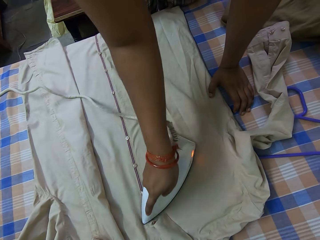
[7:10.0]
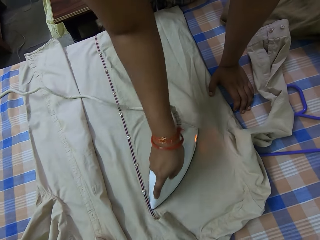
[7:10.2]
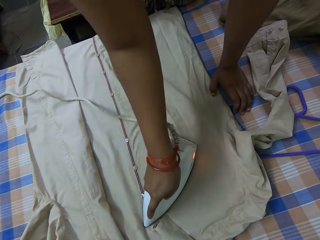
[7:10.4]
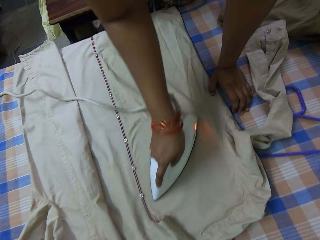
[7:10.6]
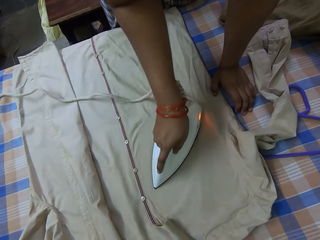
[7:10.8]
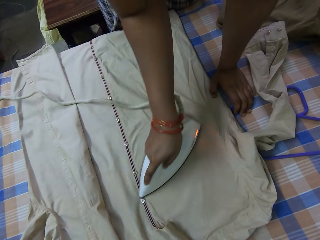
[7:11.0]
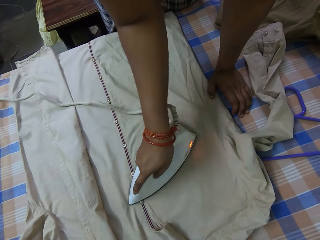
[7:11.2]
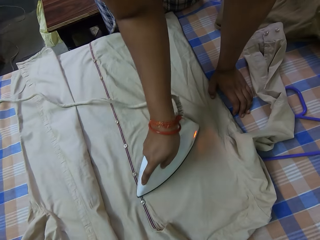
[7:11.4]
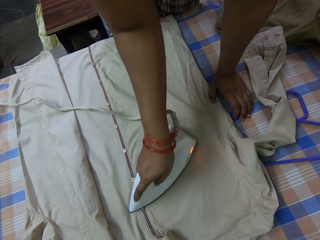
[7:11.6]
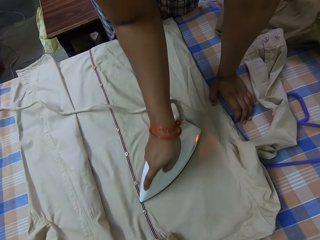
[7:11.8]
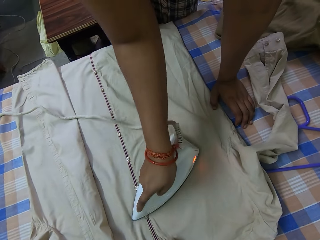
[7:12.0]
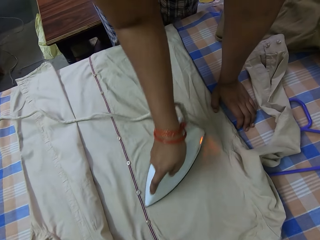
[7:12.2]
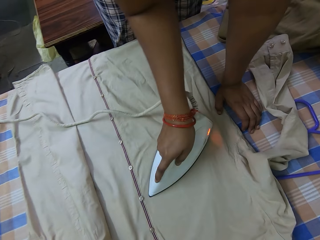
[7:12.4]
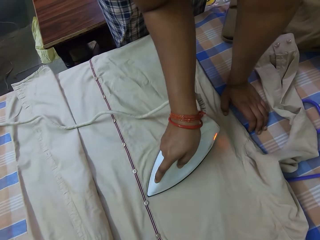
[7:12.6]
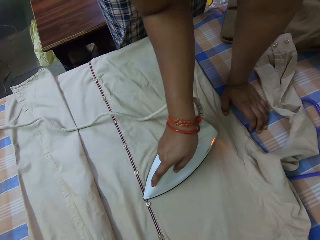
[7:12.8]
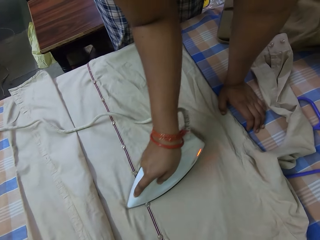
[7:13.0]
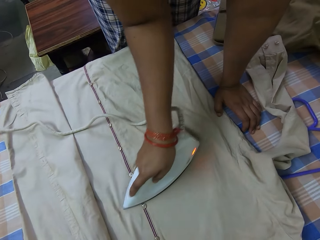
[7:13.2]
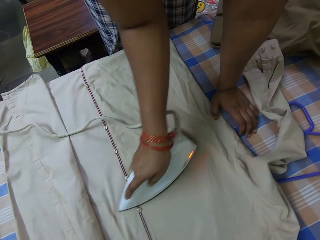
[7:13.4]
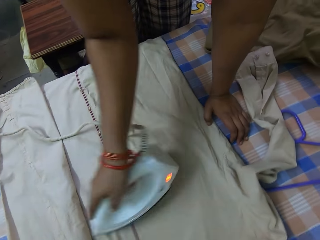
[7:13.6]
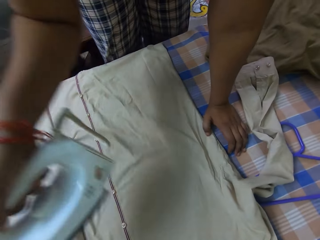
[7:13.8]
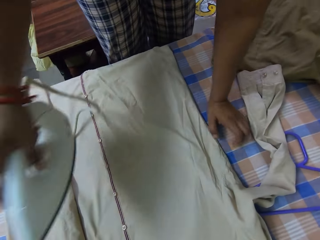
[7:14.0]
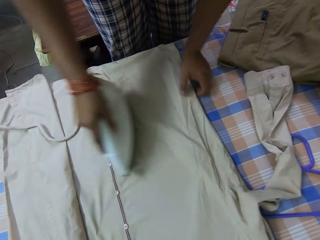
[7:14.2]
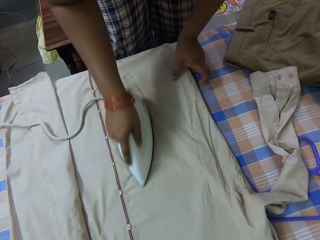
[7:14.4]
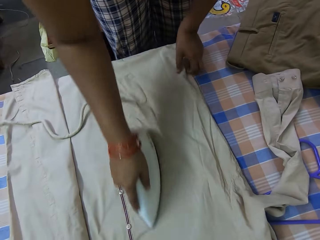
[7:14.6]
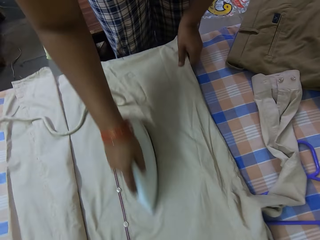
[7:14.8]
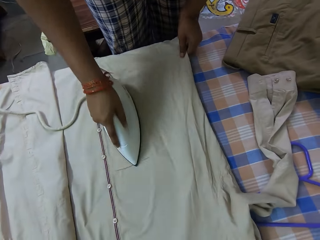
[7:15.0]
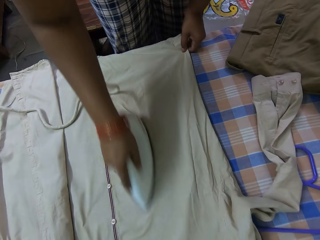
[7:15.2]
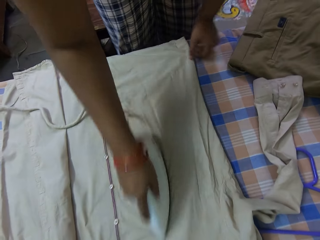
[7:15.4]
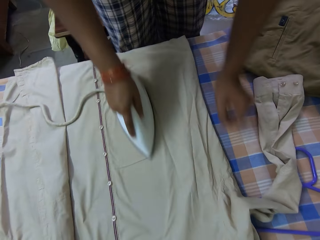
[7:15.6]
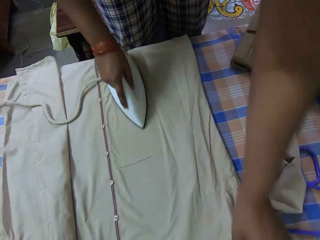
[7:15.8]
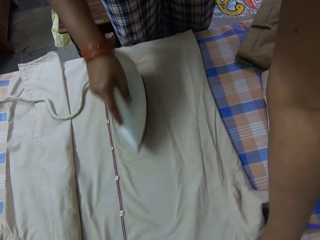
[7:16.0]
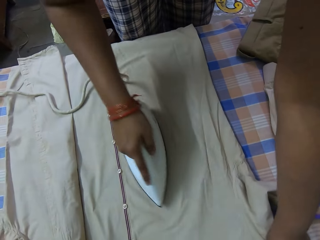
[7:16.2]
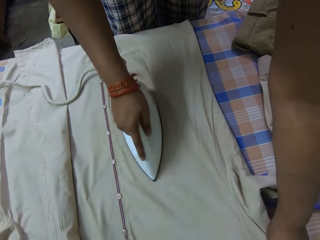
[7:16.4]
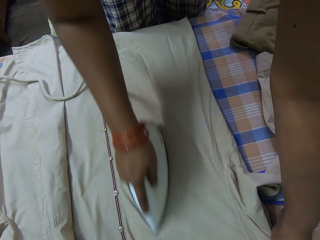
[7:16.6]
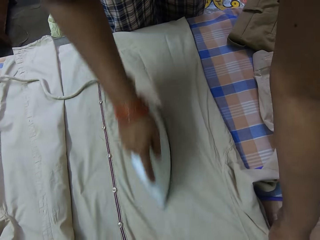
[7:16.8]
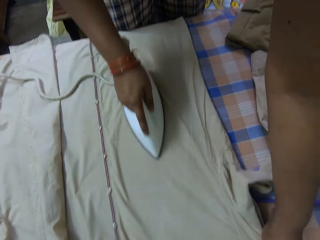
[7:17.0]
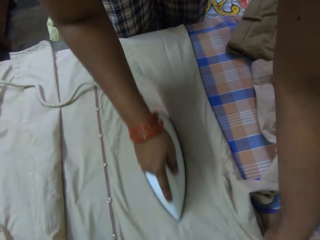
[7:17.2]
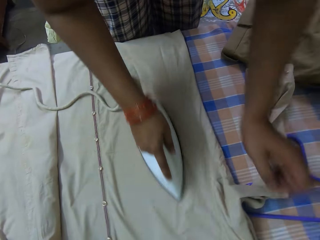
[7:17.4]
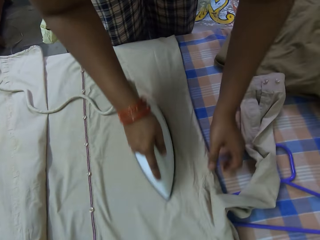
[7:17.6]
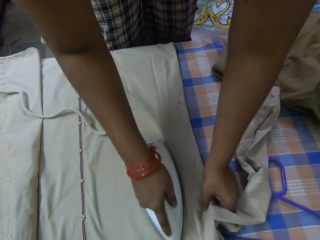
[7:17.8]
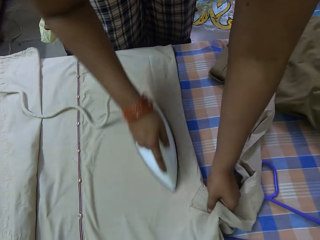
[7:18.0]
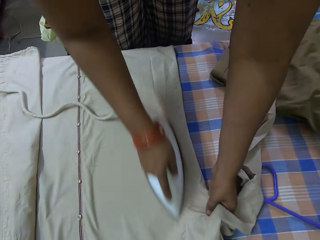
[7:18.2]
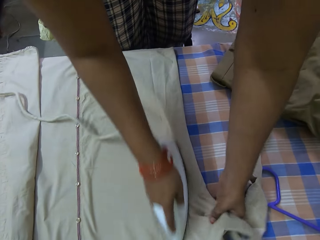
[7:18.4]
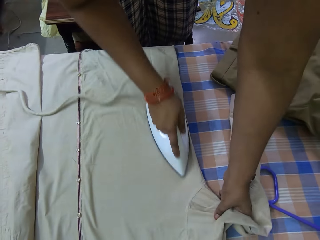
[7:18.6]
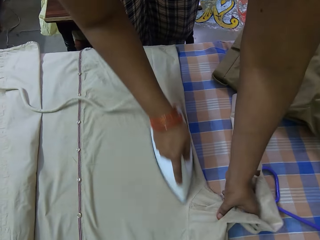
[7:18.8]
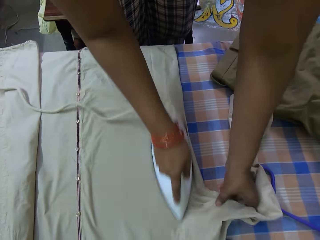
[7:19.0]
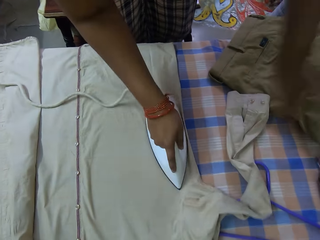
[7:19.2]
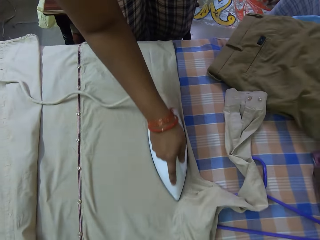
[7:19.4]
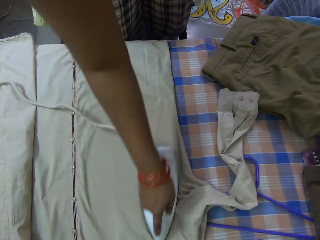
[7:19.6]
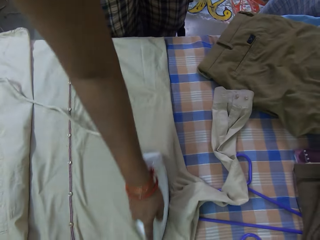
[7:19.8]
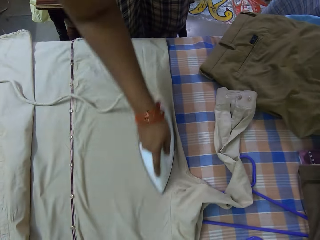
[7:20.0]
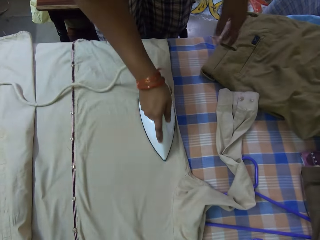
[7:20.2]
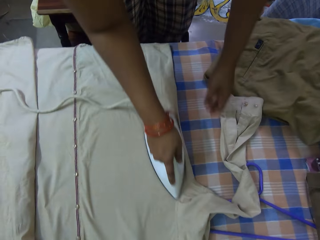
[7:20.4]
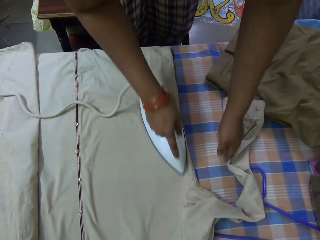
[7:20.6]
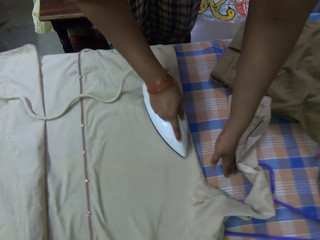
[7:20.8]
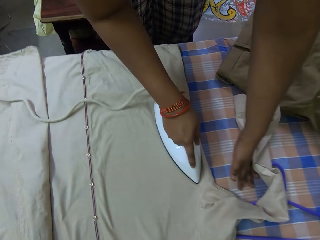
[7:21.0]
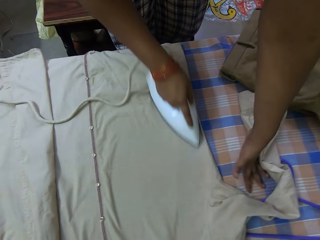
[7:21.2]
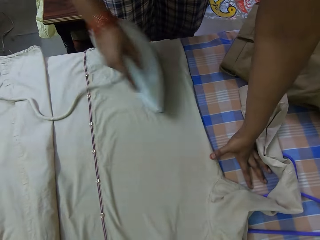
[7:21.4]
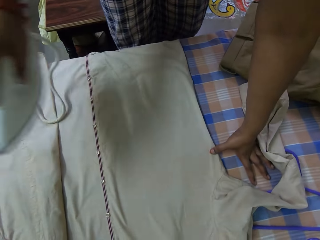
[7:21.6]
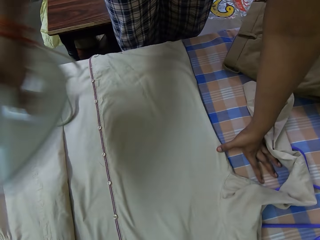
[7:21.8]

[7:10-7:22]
The camera wearer interacts with a man.

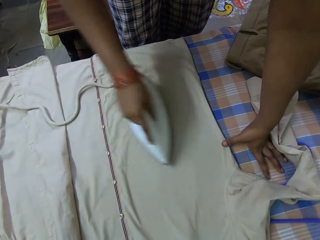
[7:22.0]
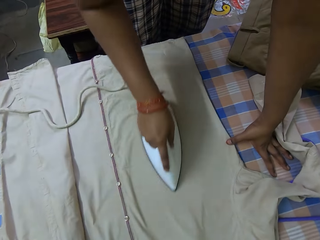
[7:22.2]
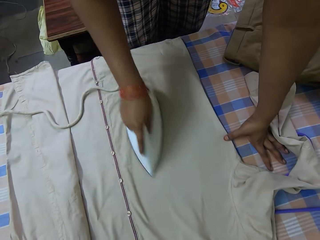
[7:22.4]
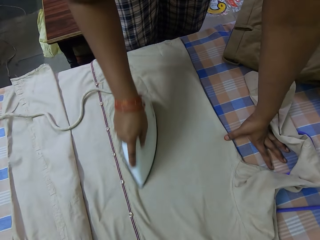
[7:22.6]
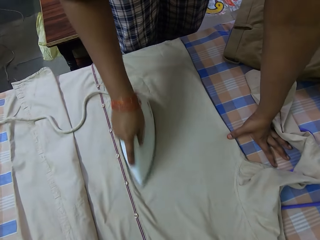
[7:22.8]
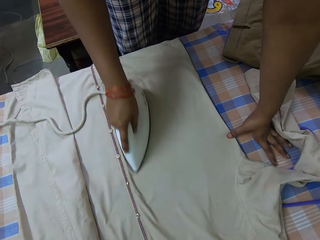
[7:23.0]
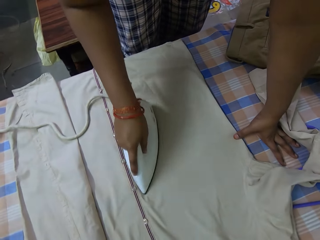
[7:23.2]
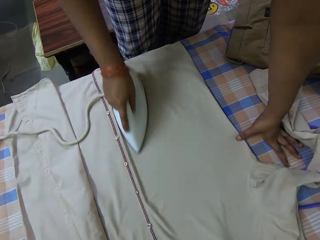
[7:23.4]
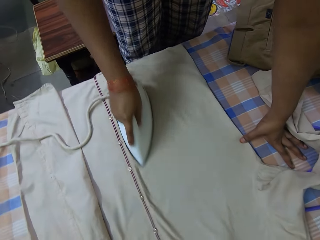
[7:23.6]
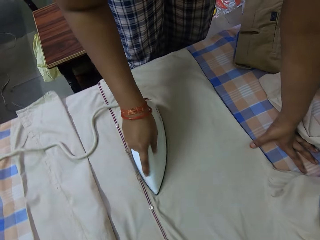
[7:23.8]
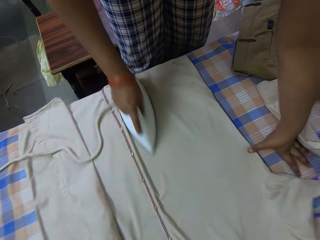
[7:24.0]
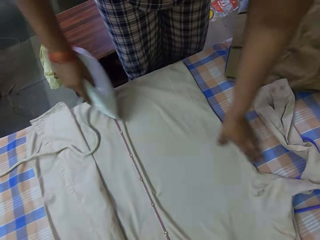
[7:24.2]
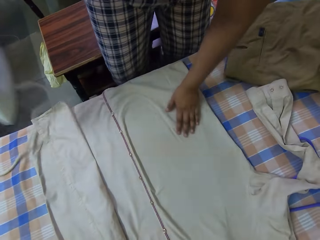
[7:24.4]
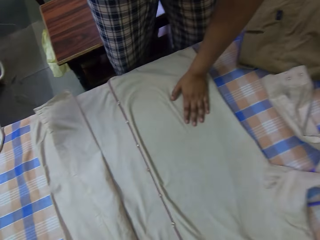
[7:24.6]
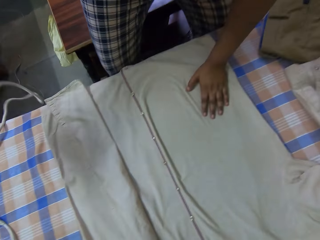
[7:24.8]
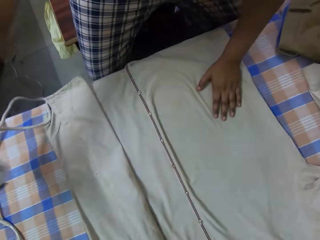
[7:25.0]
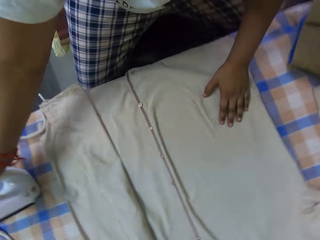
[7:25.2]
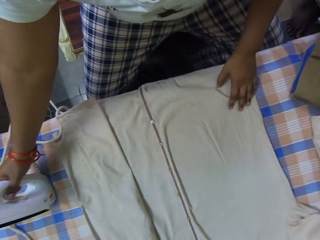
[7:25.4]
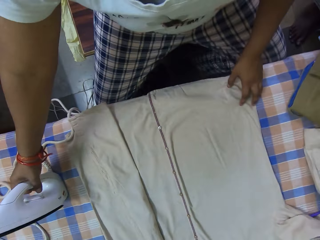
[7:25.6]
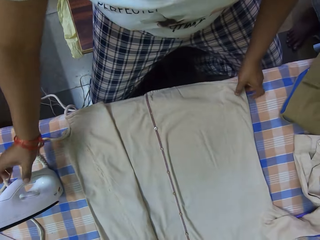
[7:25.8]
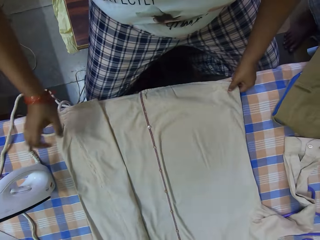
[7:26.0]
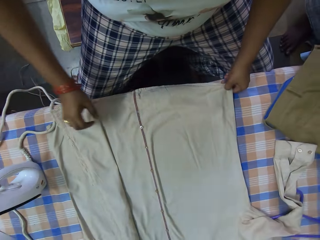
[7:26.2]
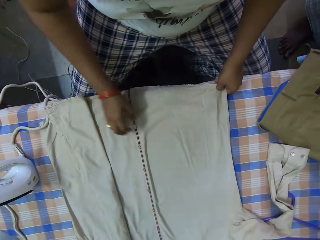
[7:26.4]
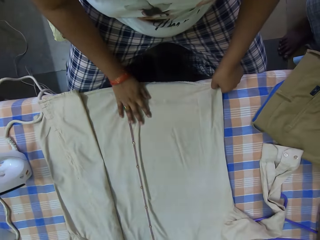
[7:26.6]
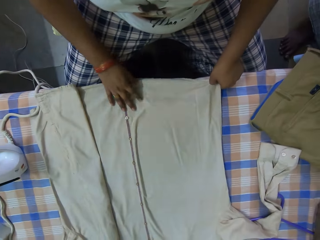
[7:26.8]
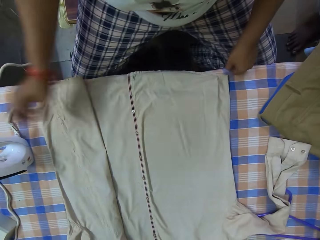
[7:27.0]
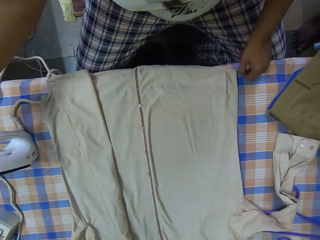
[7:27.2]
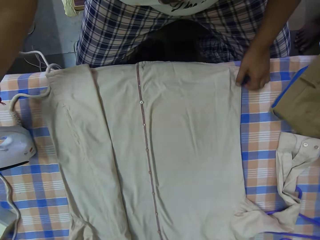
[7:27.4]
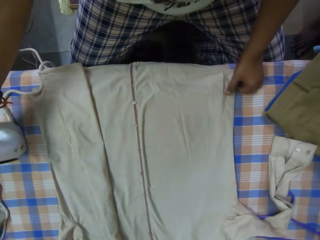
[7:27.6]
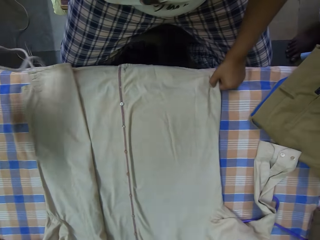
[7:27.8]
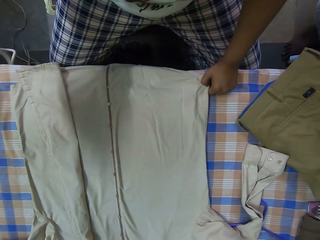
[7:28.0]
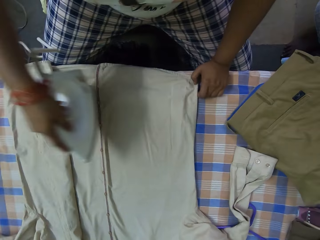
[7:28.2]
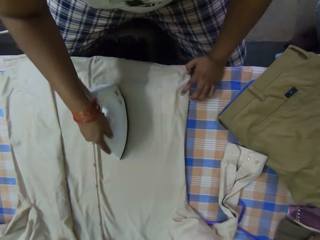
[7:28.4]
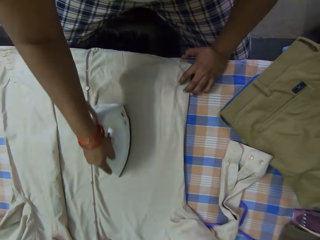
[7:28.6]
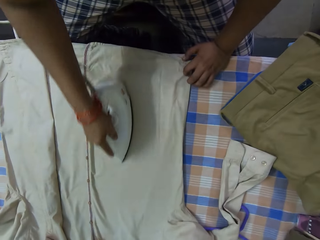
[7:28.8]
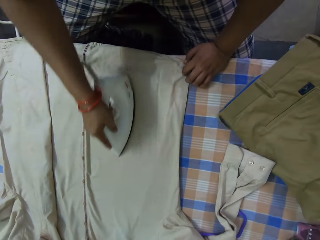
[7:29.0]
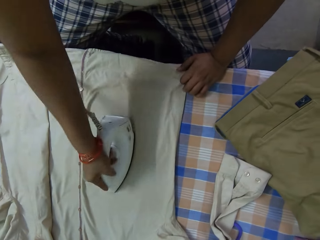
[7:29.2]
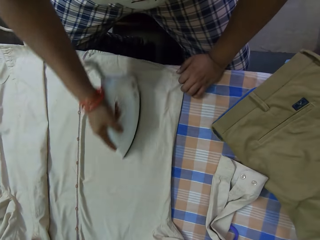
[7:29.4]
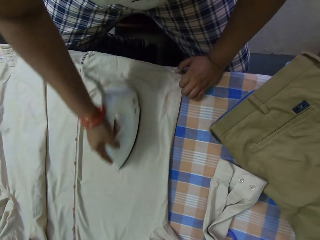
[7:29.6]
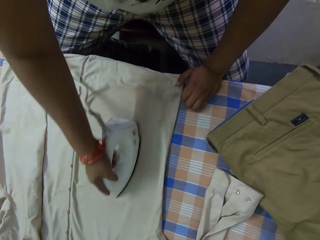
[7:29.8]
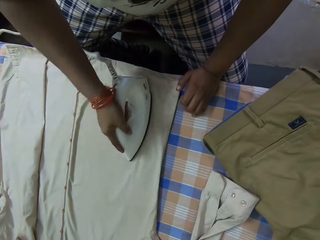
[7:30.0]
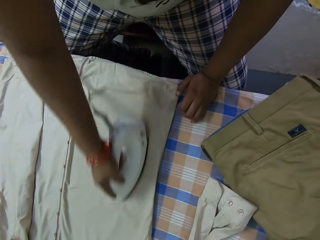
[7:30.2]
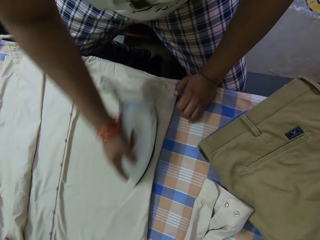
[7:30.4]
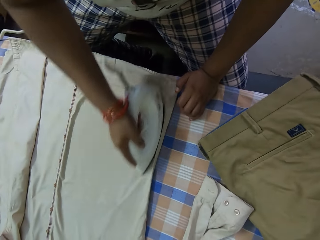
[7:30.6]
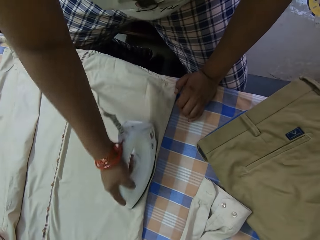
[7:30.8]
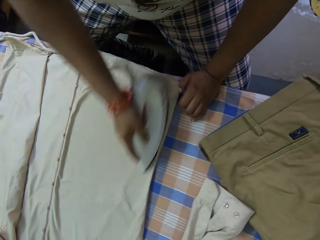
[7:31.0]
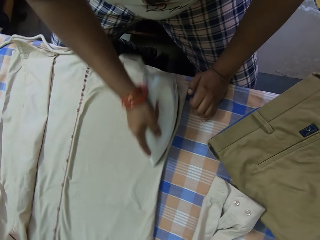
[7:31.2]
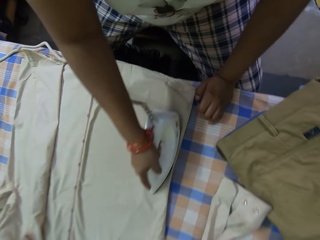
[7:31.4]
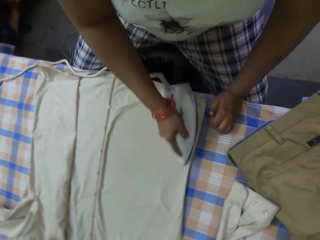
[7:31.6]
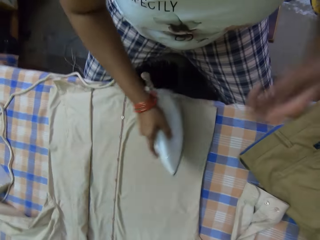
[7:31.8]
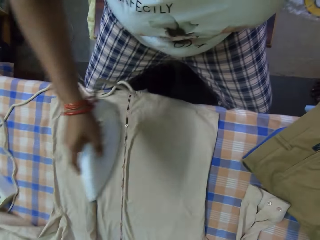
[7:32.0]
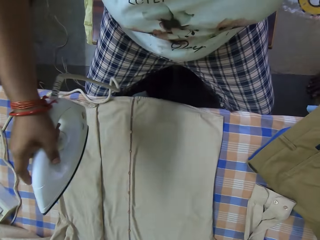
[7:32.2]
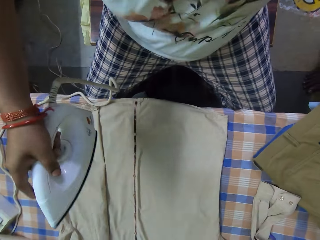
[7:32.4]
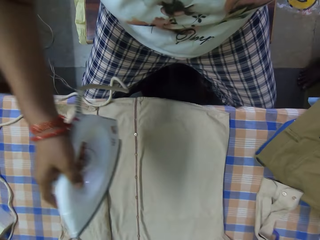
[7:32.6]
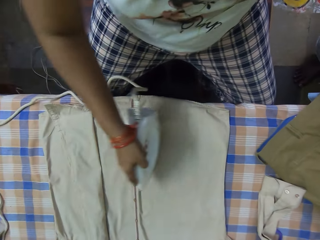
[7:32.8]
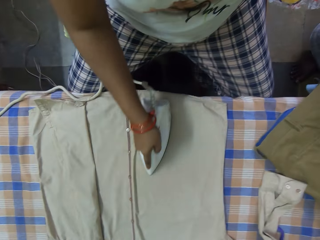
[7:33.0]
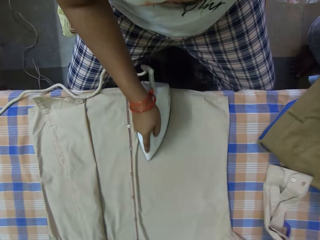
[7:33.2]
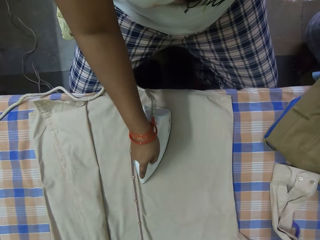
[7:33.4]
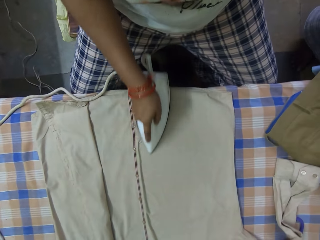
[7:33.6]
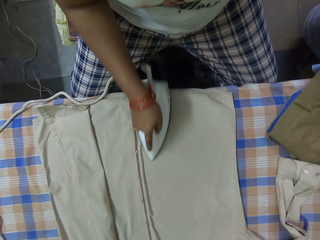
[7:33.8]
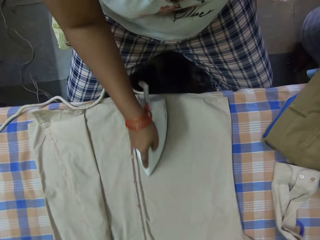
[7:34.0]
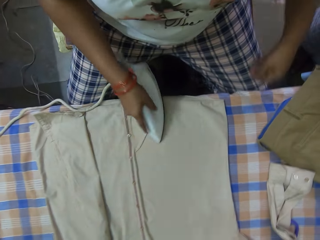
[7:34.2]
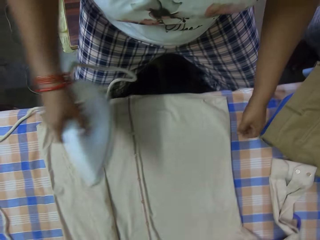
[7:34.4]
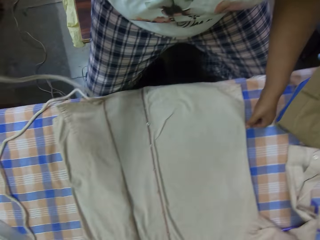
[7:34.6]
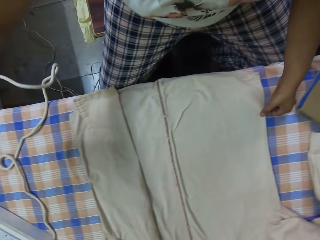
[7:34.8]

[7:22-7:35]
The camera wearer drops the iron in her right hand on the ironing board. She adjusts the shirt on the ironing board with her hands. She holds a piece of cloth. She picks up the iron from the ironing board with her right hand. She irons the shirt on the ironing board with the iron in her right hand. She lifts up her left hand. She irons the piece of cloth with the electric iron box.
